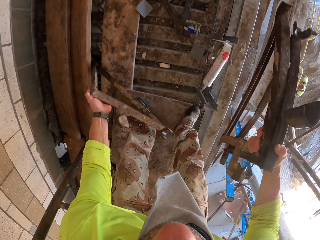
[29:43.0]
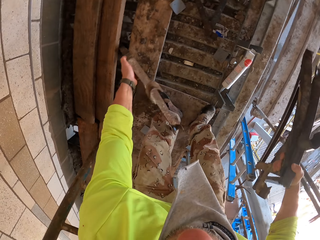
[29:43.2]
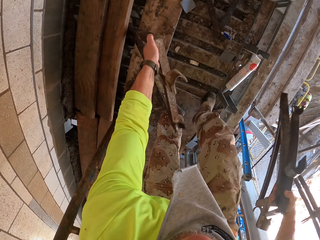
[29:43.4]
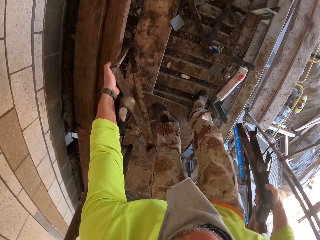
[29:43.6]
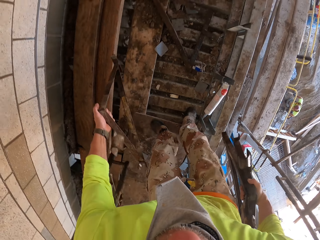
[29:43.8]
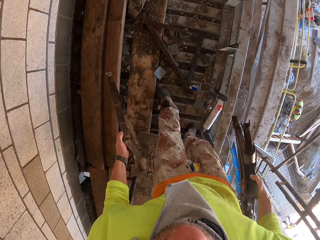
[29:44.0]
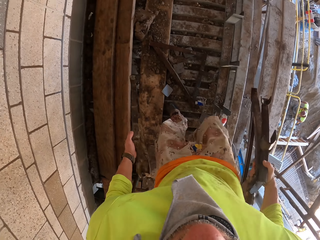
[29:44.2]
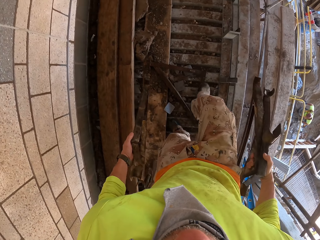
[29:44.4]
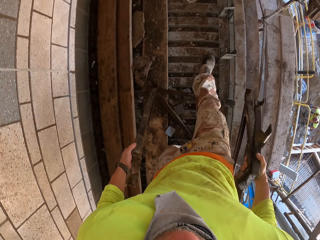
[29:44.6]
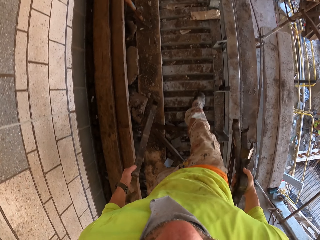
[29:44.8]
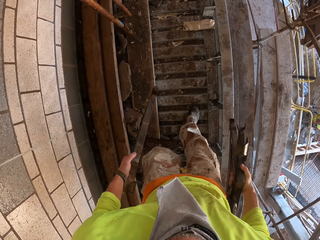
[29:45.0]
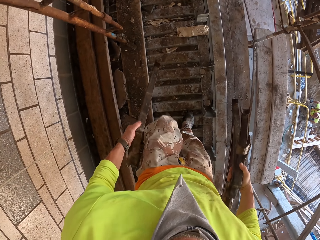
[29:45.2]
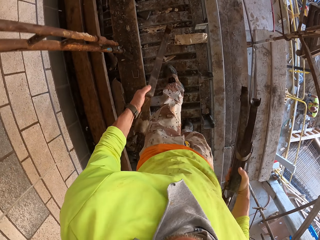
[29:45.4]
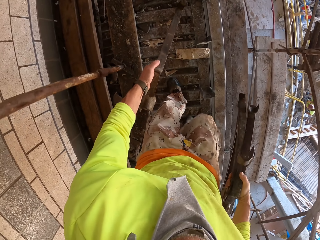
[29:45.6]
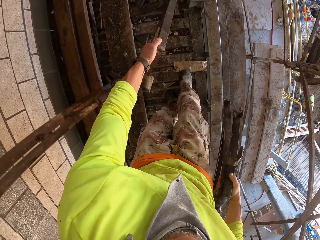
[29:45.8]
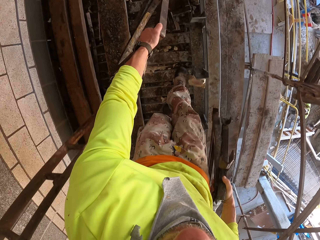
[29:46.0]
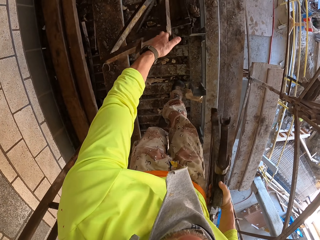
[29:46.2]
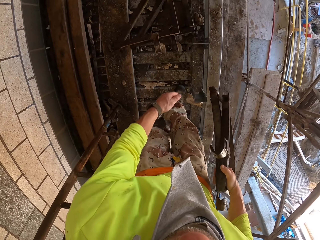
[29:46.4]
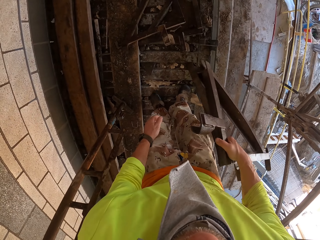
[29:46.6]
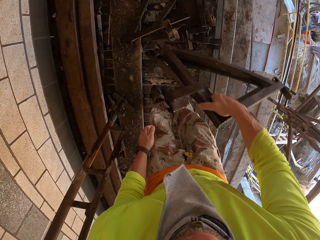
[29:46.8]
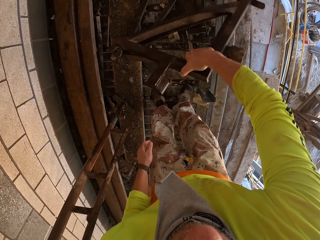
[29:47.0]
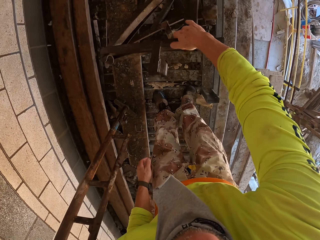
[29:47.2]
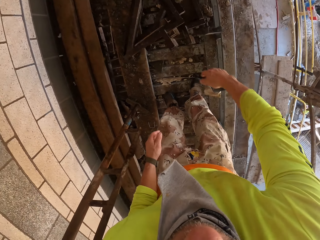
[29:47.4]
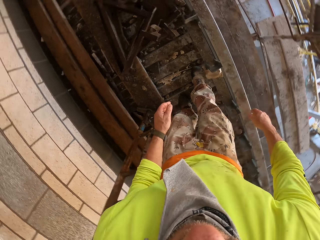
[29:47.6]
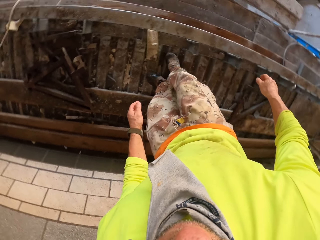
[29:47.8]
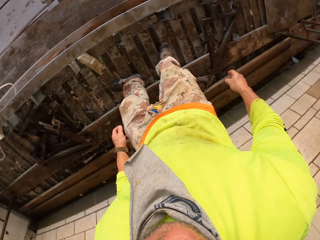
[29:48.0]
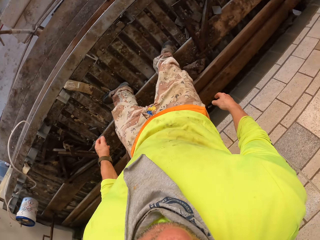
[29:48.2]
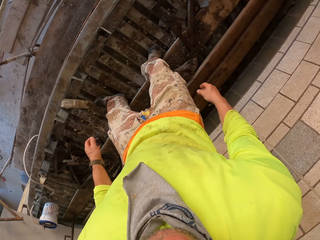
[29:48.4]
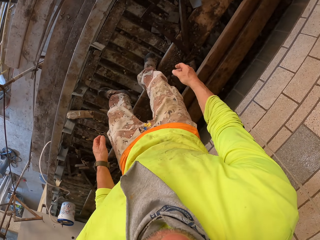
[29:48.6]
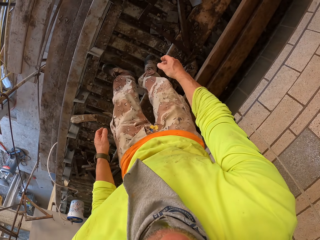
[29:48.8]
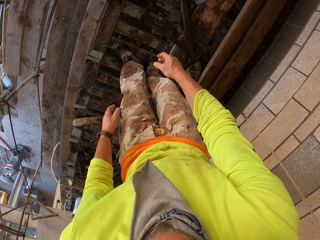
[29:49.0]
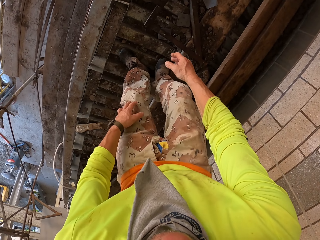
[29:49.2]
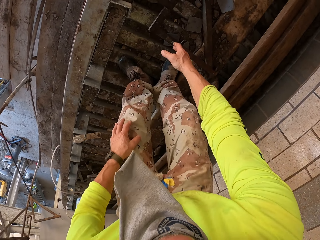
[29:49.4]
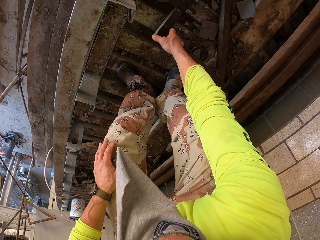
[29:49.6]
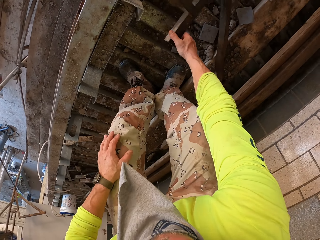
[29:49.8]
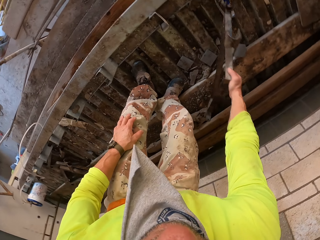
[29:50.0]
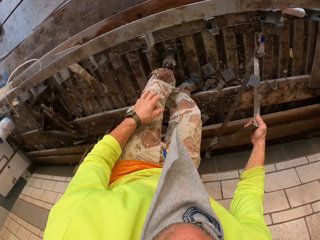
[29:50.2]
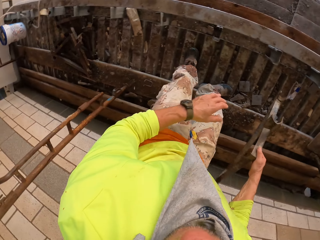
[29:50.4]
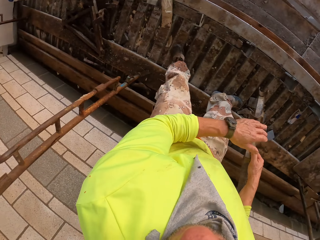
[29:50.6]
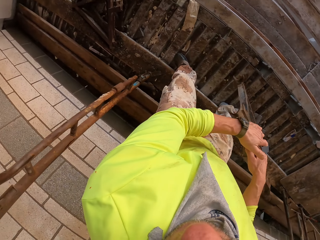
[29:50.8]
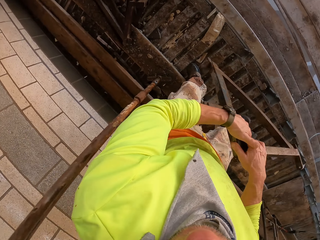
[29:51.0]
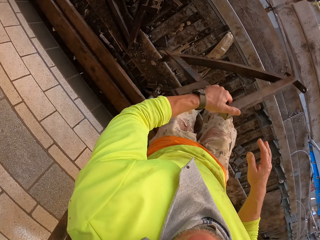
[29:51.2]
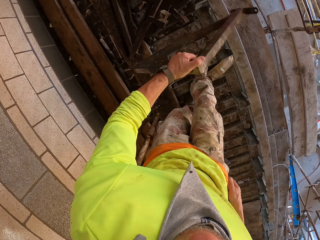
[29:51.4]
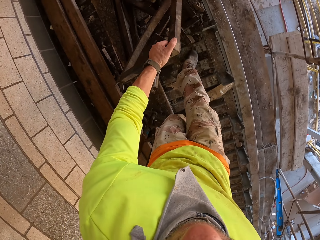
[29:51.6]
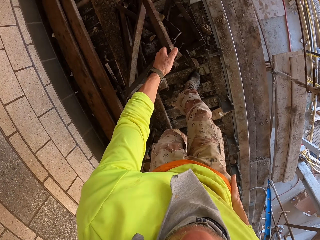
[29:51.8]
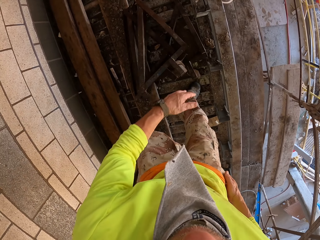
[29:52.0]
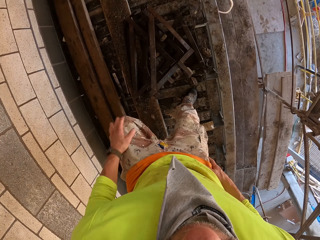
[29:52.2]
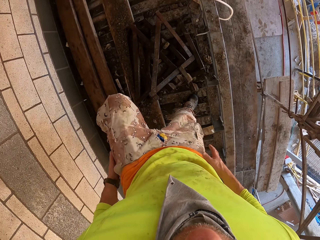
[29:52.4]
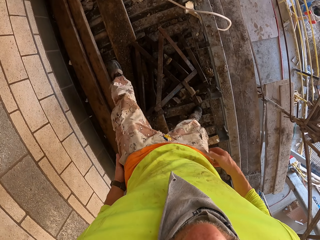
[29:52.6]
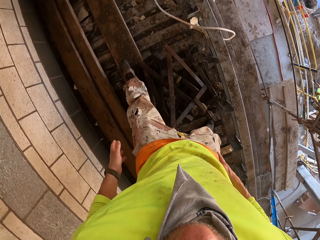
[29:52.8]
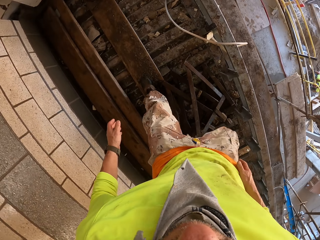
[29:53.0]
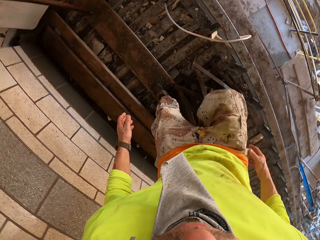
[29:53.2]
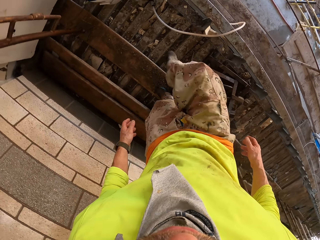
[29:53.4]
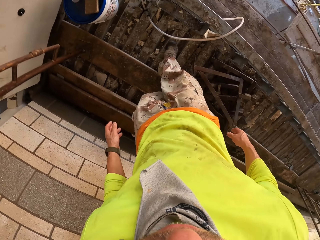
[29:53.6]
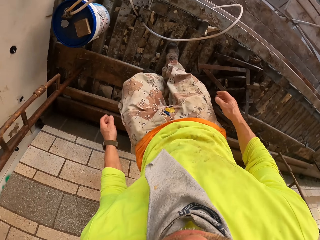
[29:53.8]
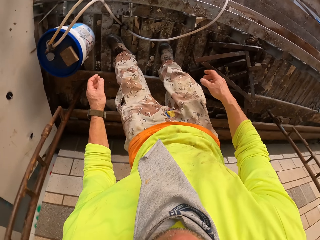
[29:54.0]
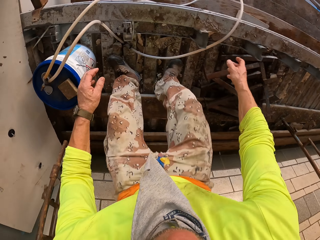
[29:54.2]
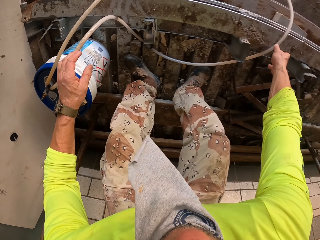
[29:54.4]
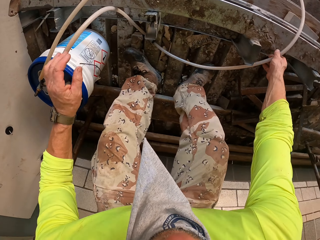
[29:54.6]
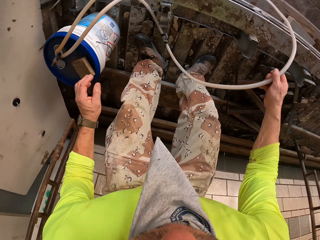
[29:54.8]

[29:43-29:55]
The camera wearer walks around. They drop the metal stands on the floor. They turn to the side. They walk. They bend down. They pick up the metal. They hold a metal stand. They turn to the side. They walk. They drop the metal stand on the floor. They walk.

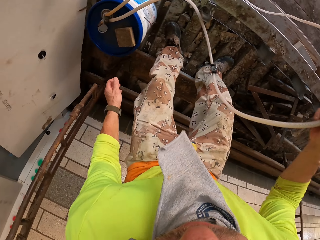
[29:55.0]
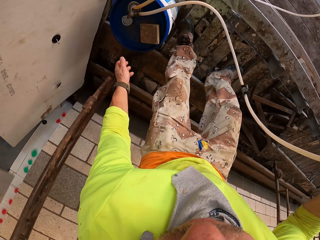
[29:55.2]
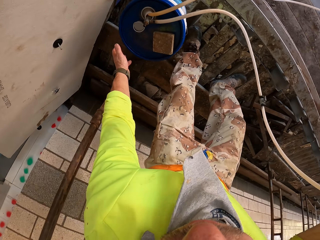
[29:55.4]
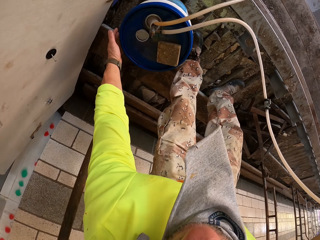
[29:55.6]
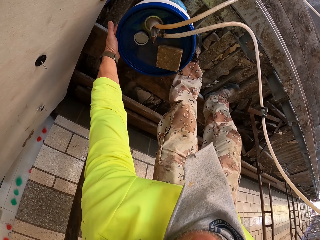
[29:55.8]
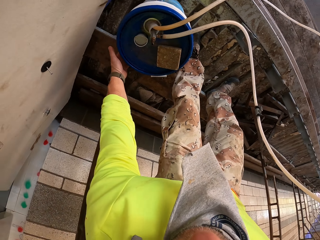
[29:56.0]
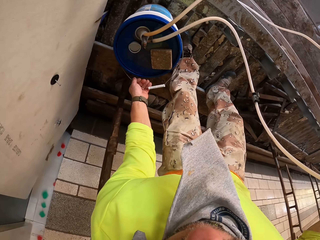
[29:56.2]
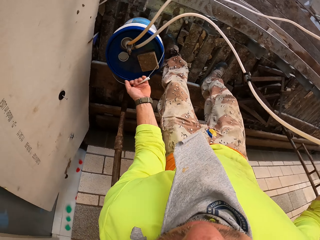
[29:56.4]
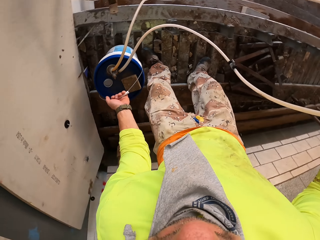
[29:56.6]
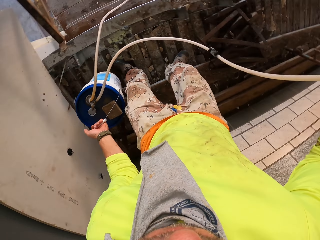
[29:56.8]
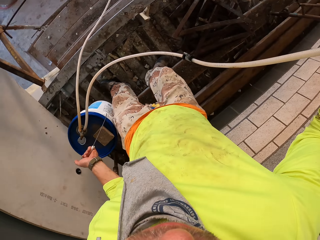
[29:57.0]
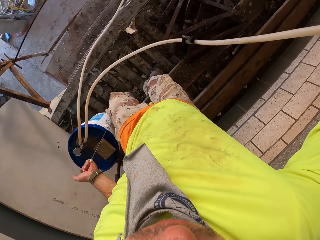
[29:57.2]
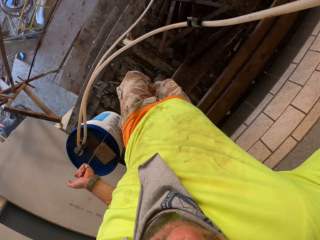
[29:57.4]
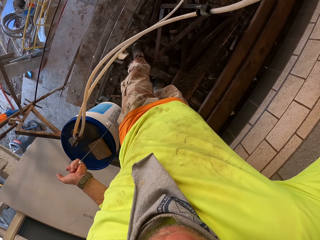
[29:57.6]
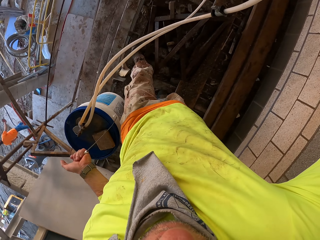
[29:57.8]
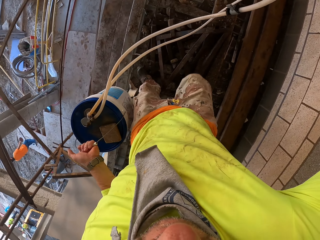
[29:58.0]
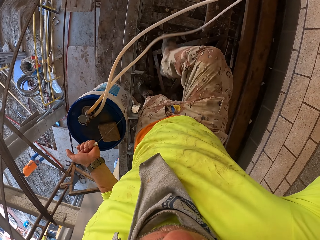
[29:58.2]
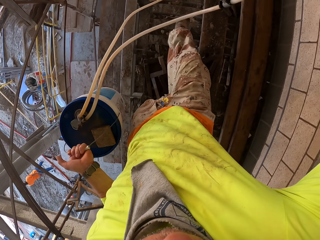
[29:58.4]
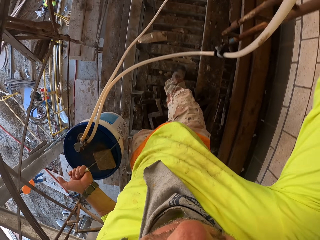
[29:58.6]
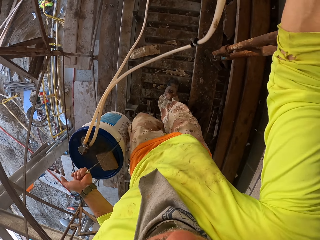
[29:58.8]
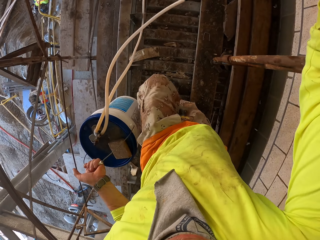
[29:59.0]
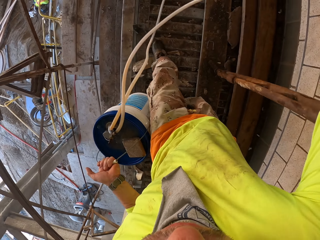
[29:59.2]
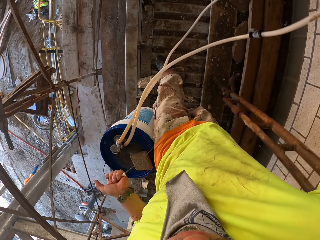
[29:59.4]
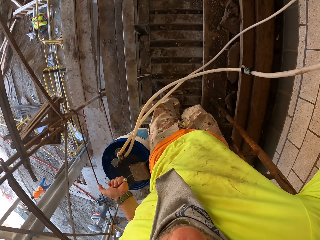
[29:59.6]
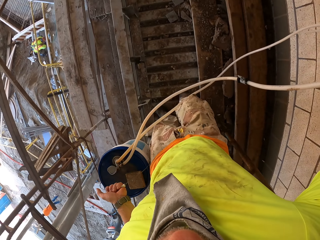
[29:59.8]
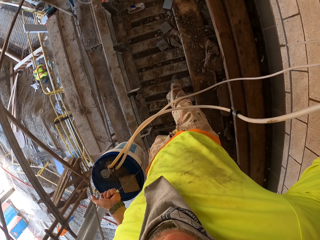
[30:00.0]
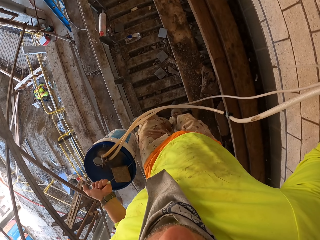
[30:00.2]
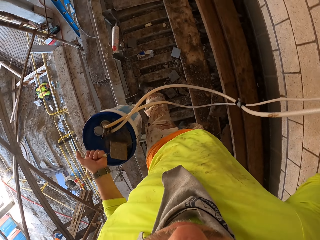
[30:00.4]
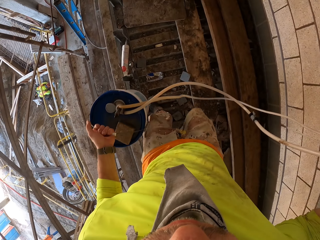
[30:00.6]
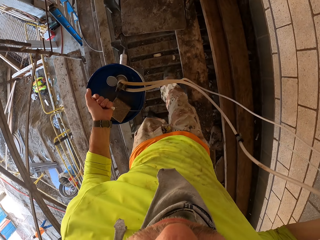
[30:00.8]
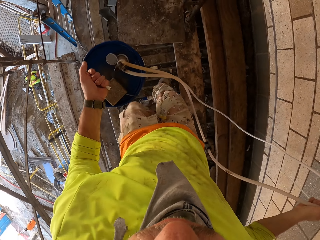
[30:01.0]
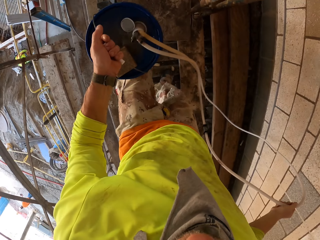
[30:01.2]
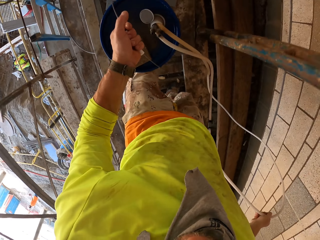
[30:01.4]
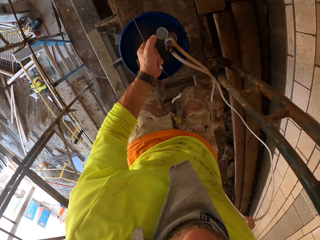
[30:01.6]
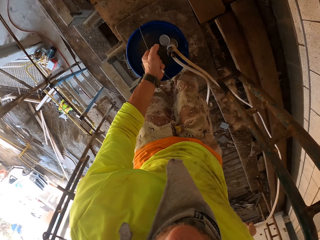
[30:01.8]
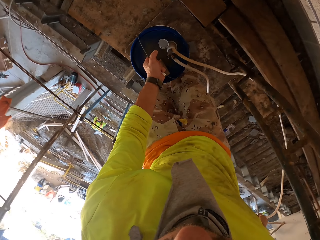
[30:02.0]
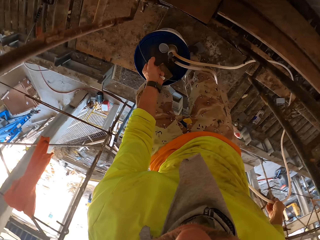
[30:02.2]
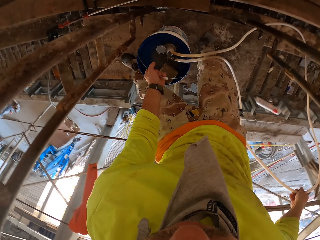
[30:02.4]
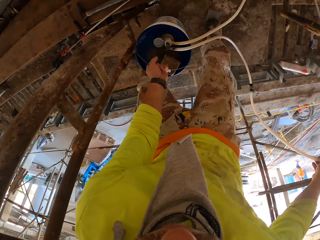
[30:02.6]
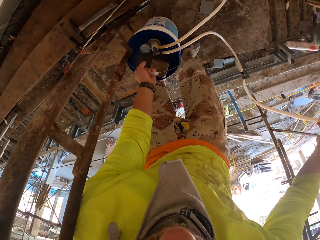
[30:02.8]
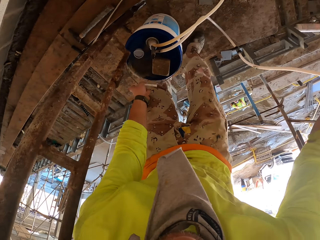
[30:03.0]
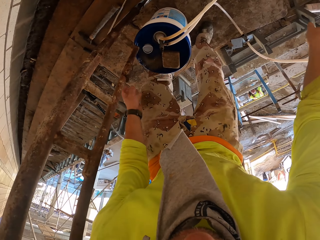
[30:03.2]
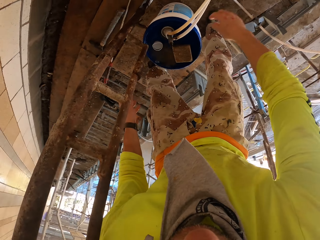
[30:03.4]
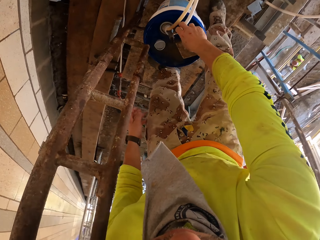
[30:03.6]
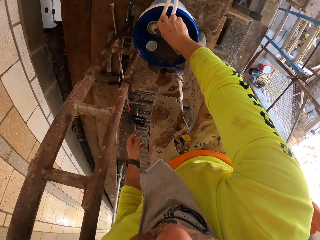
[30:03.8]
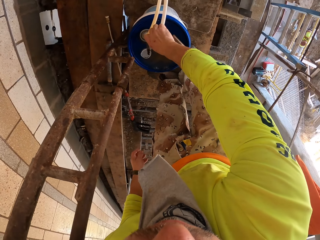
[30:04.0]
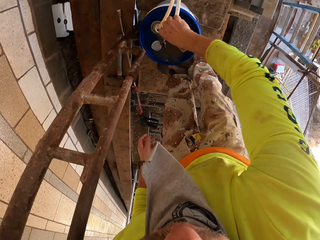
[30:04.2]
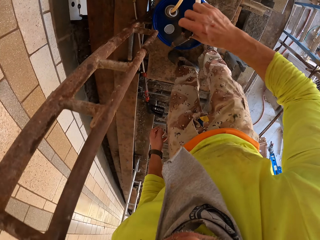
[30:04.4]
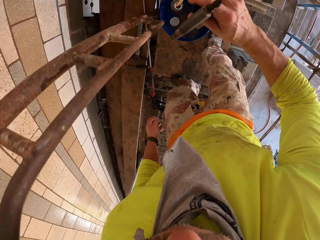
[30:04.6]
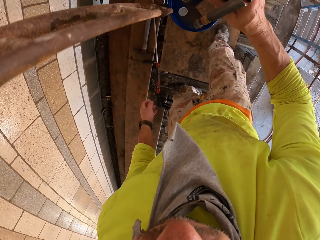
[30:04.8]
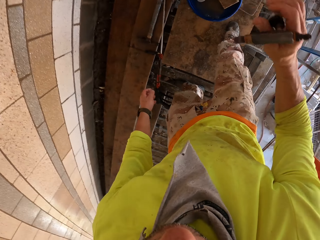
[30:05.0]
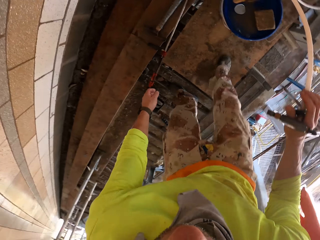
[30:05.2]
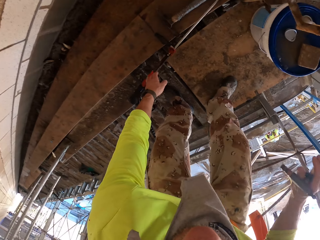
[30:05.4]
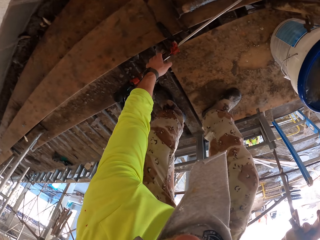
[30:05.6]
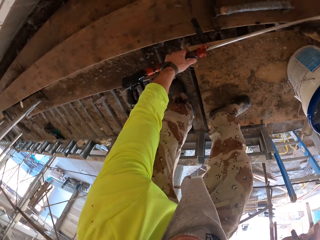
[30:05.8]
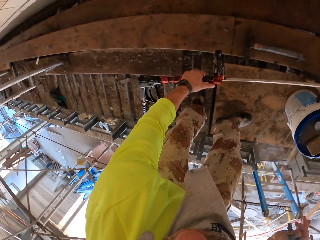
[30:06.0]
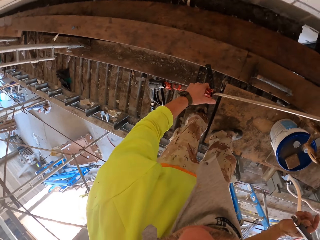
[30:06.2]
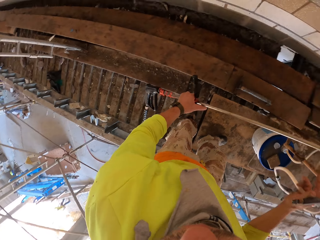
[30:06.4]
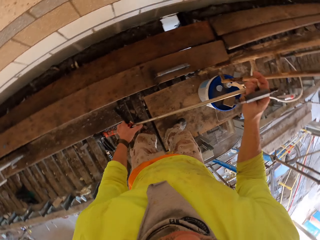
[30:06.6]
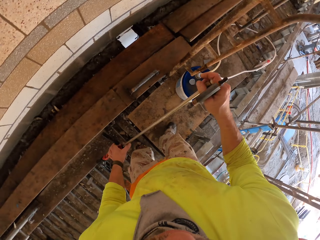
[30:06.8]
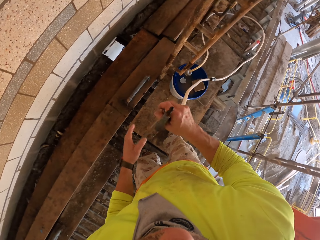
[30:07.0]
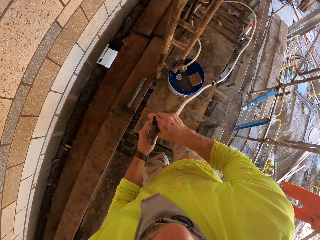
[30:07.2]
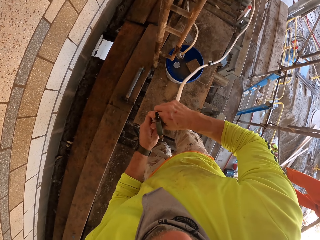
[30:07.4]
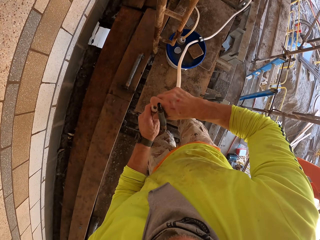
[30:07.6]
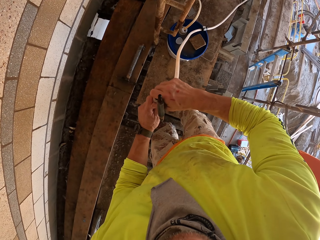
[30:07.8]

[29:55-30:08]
The camera wearer holds a cable. They carry the bucket. They hold the bucket's handle. They walk around. They put the bucket on a holder. They pick up the pipe. They hold the pipe. They hold a Loctite PL. They turn to the side.
